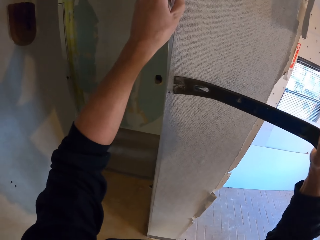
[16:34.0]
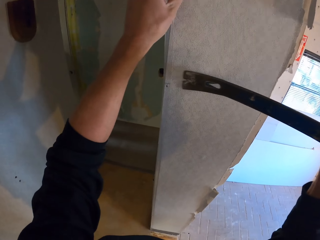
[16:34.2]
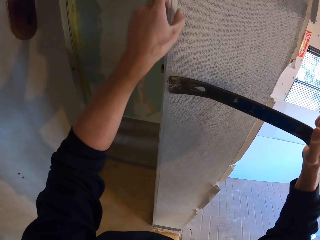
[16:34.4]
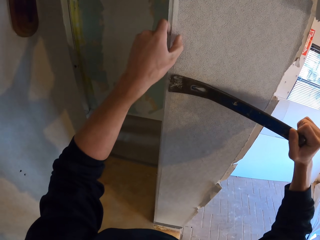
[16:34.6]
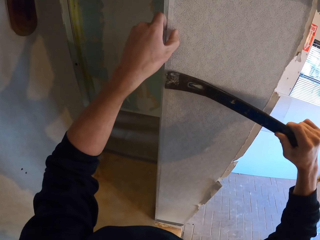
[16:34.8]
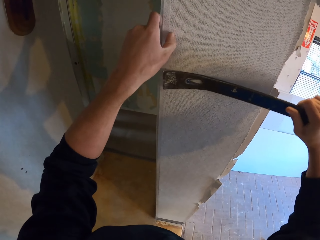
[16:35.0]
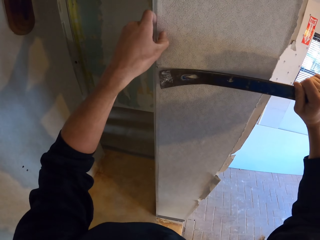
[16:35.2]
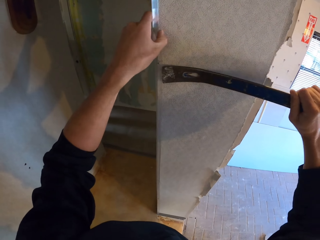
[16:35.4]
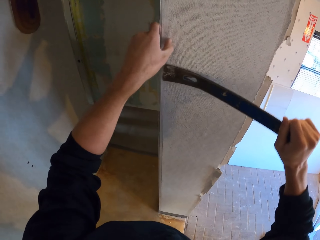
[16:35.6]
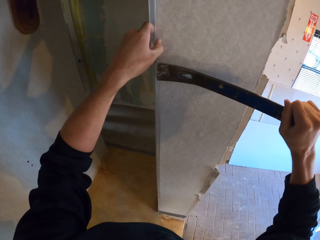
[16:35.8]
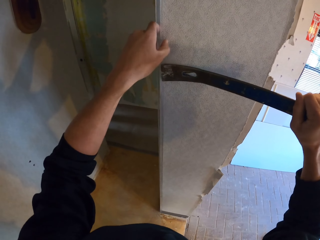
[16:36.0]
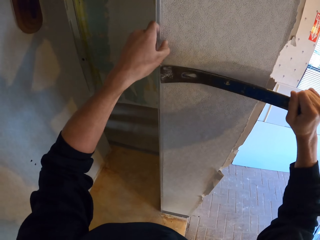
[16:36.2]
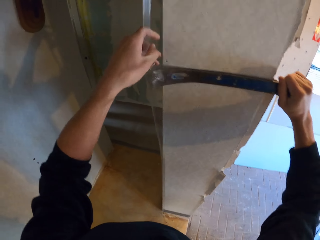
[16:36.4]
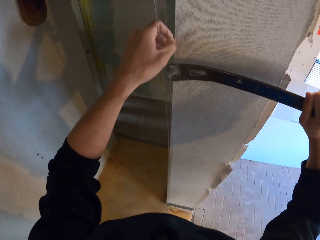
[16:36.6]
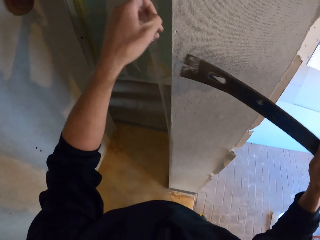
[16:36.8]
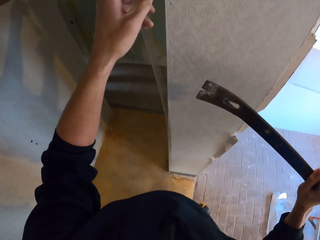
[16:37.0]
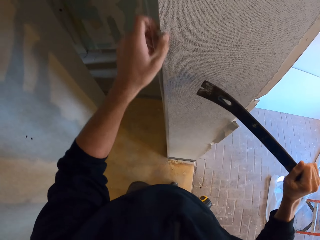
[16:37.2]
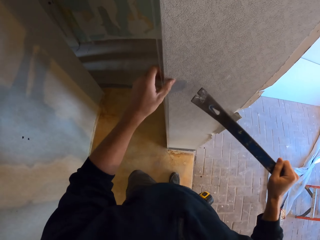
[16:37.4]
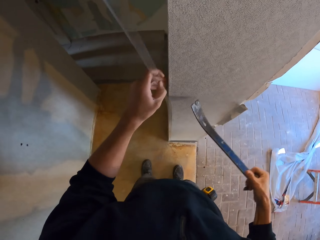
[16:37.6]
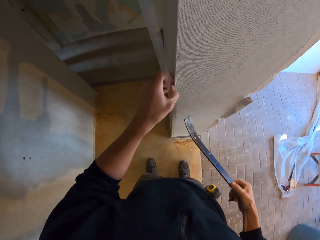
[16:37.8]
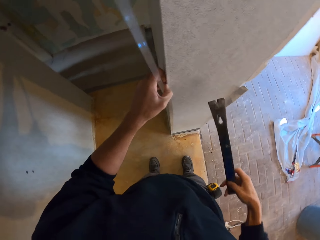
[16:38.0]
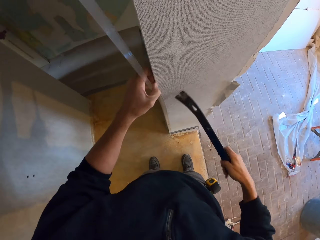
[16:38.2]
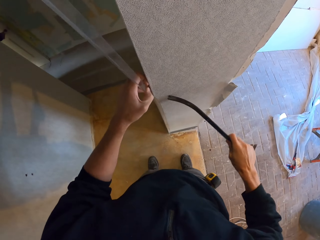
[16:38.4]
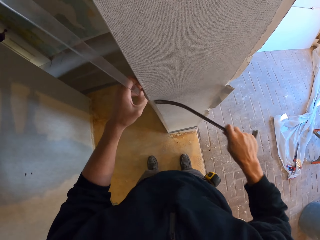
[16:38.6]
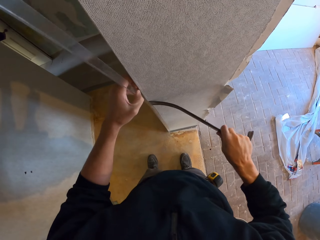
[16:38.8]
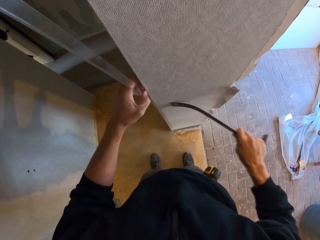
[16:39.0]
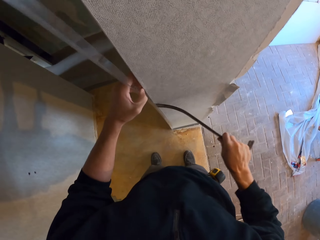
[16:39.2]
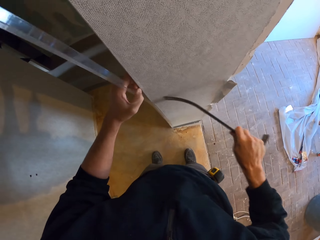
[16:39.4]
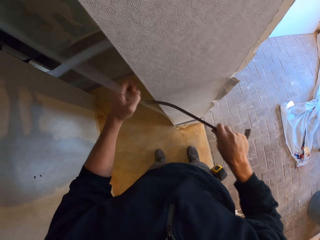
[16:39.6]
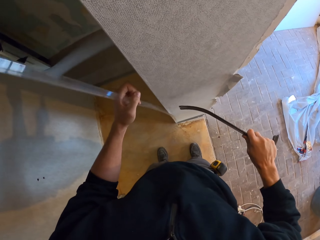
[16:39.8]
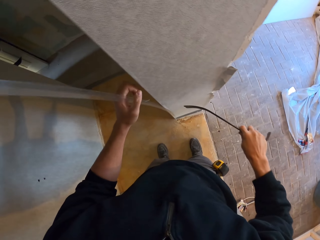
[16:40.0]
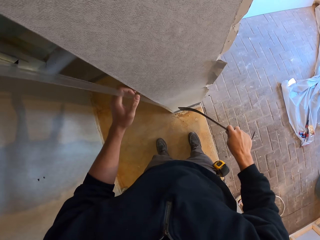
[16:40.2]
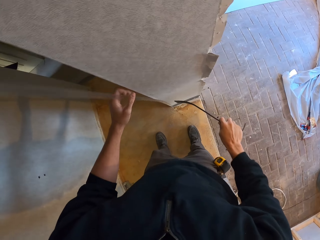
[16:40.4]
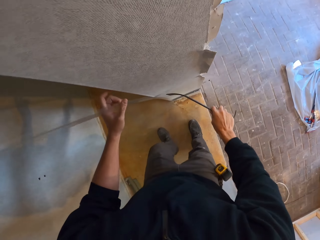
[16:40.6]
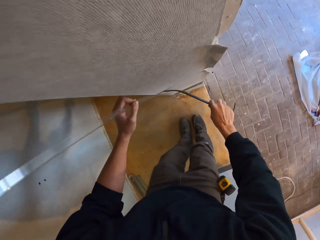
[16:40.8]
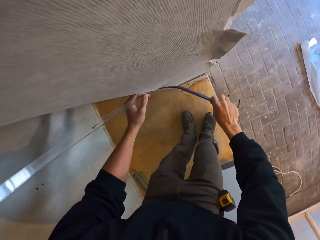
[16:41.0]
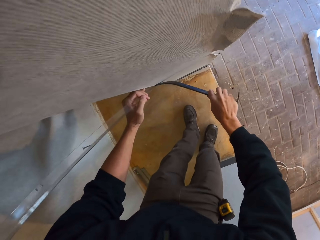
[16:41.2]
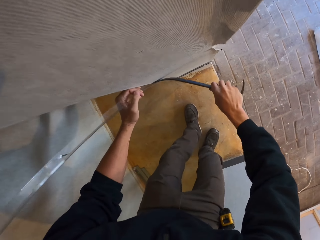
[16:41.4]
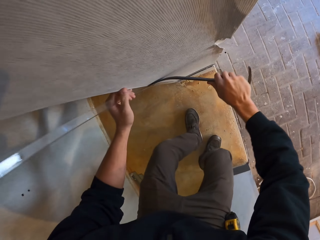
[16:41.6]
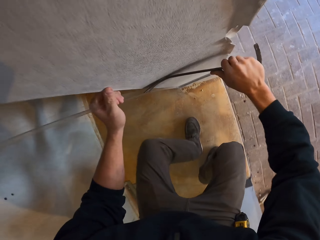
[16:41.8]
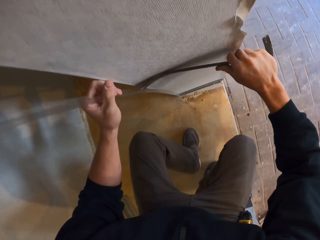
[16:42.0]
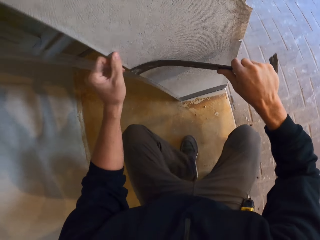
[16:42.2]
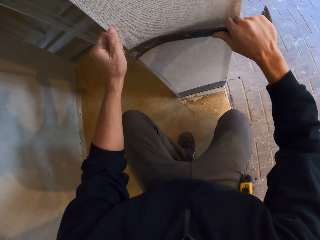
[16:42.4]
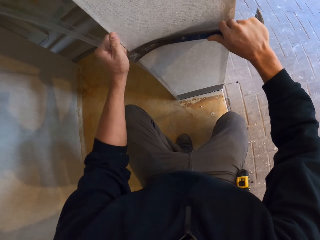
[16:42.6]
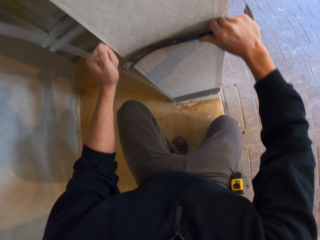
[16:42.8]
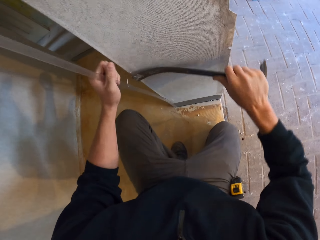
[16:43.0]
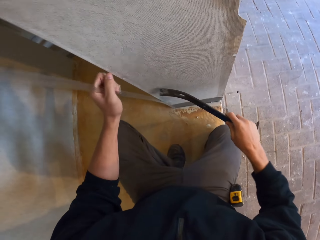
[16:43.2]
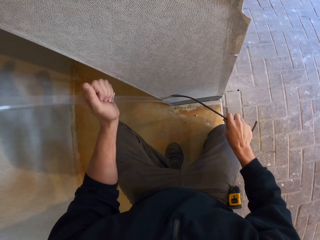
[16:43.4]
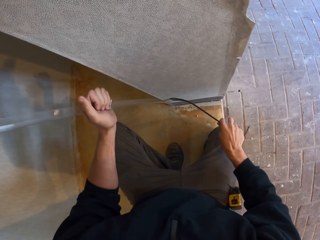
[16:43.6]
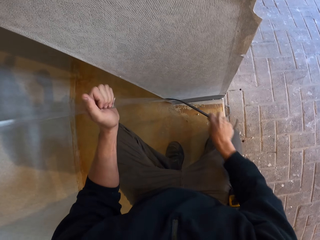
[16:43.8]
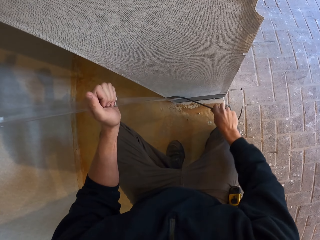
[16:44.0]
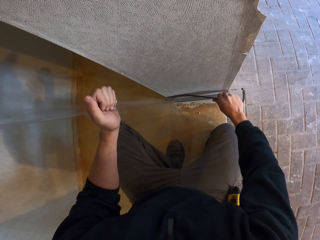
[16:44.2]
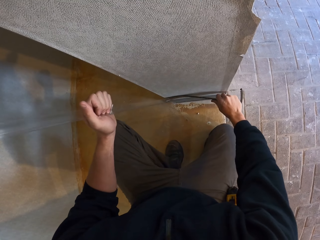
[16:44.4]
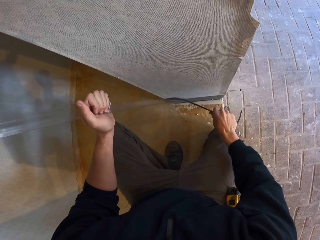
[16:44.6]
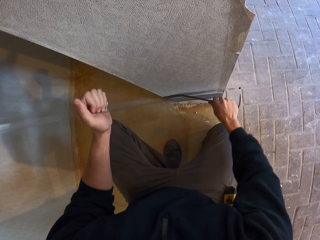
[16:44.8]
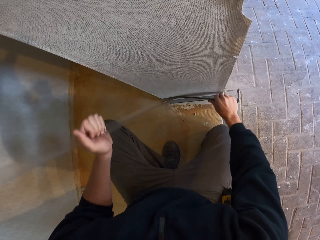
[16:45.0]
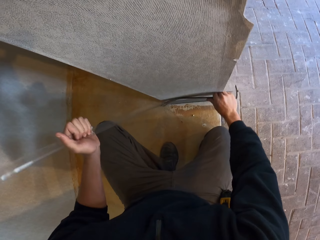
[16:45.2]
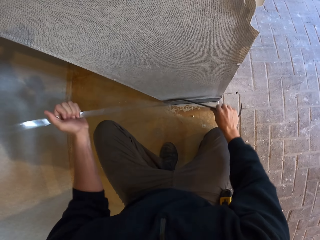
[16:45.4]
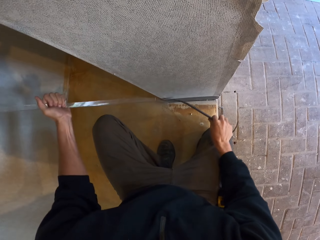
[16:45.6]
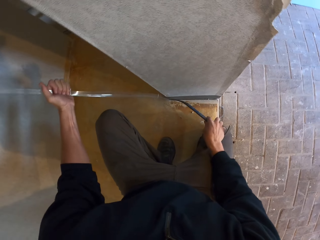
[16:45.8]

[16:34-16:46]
The camera wearer squats.

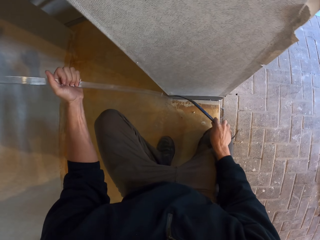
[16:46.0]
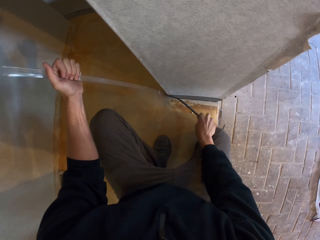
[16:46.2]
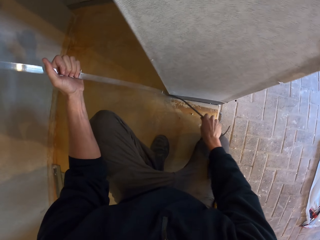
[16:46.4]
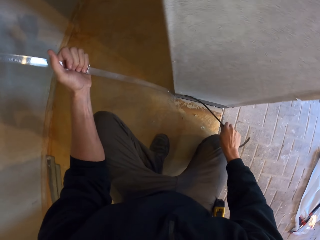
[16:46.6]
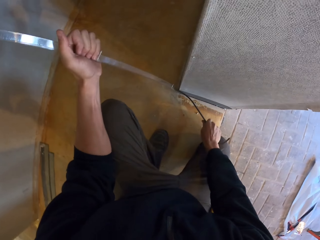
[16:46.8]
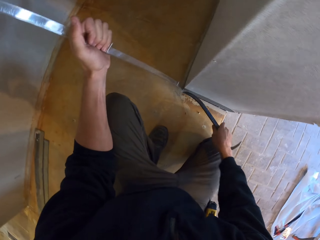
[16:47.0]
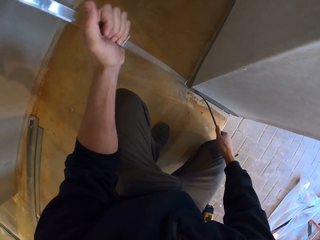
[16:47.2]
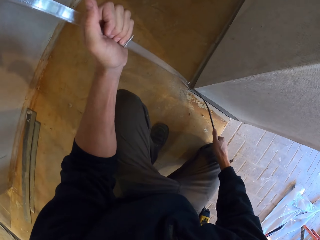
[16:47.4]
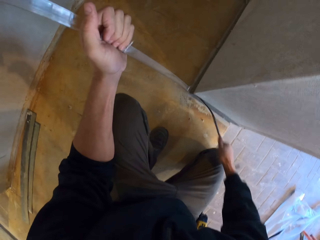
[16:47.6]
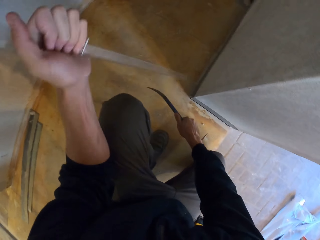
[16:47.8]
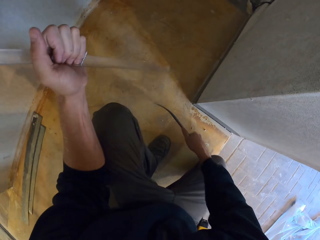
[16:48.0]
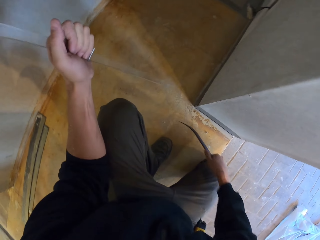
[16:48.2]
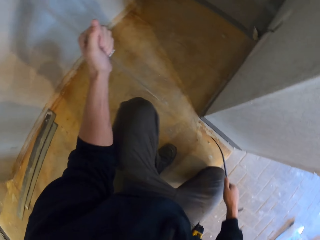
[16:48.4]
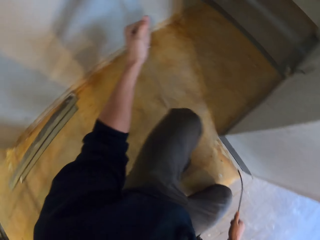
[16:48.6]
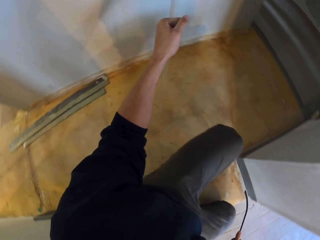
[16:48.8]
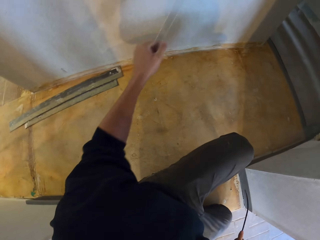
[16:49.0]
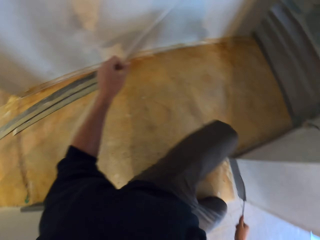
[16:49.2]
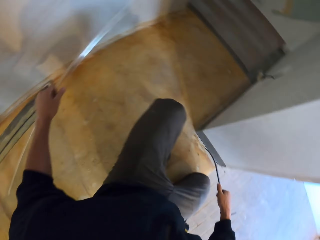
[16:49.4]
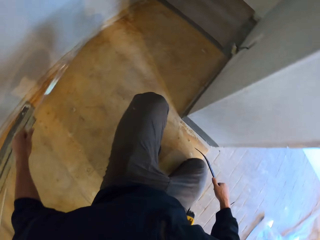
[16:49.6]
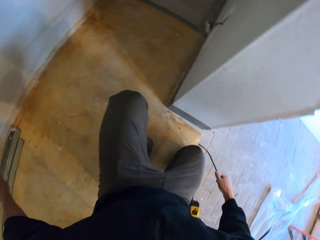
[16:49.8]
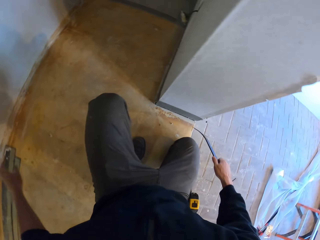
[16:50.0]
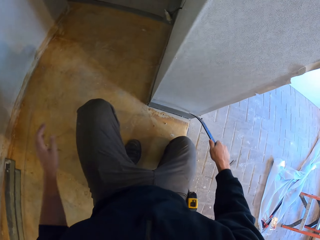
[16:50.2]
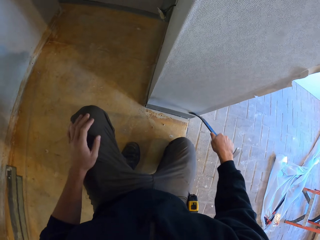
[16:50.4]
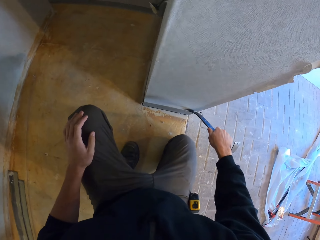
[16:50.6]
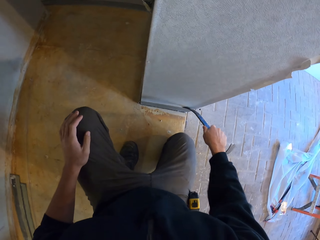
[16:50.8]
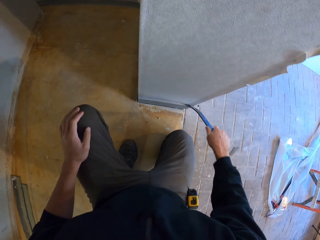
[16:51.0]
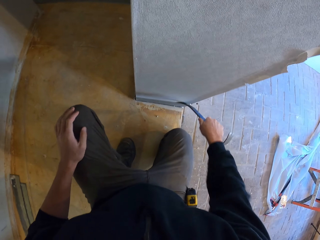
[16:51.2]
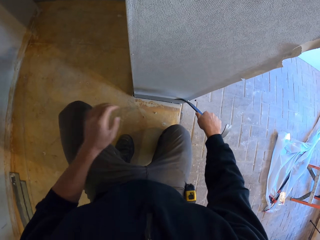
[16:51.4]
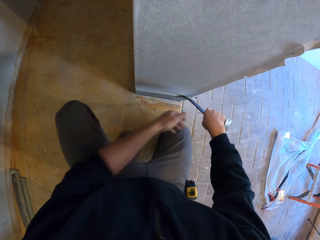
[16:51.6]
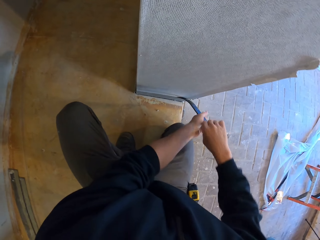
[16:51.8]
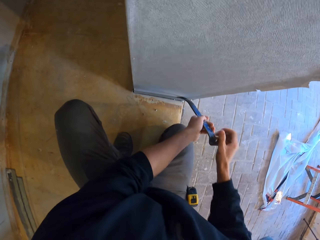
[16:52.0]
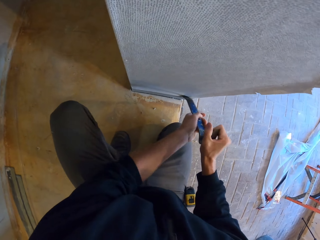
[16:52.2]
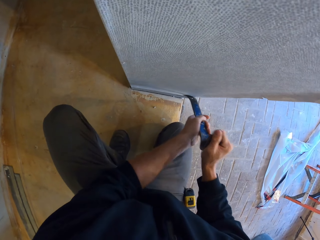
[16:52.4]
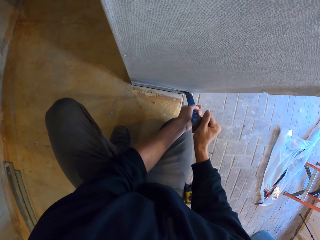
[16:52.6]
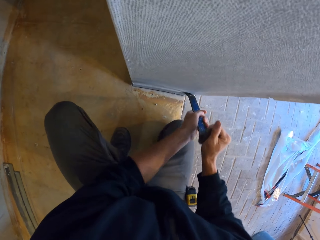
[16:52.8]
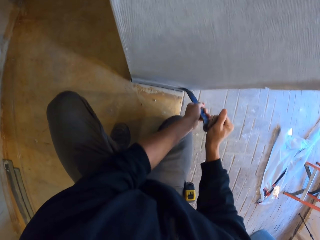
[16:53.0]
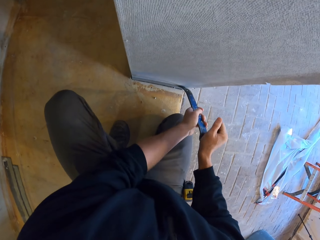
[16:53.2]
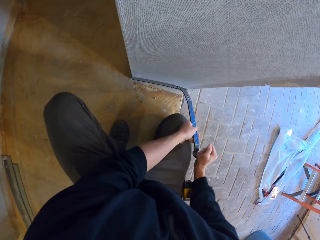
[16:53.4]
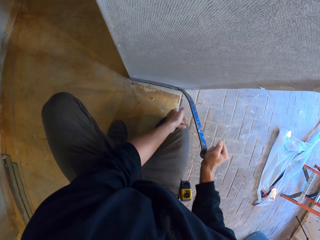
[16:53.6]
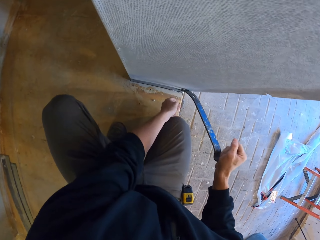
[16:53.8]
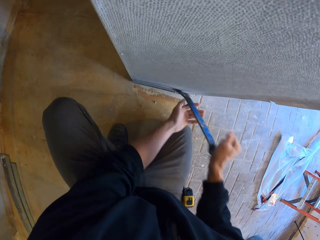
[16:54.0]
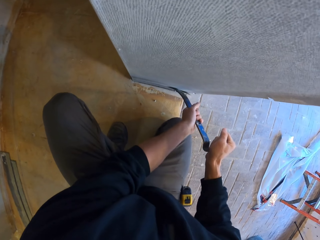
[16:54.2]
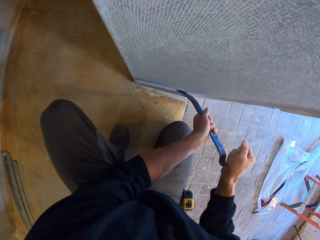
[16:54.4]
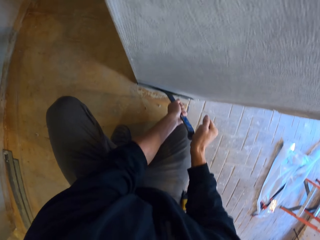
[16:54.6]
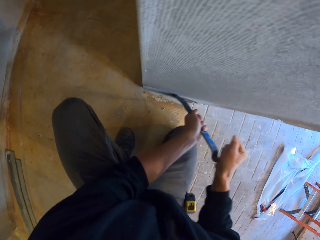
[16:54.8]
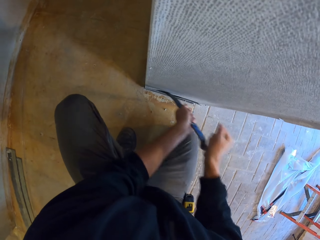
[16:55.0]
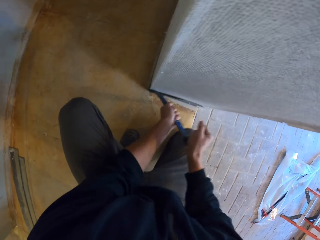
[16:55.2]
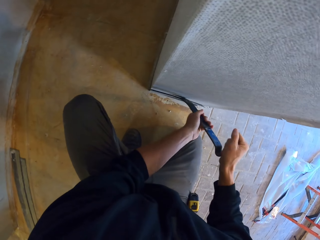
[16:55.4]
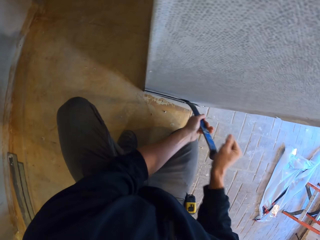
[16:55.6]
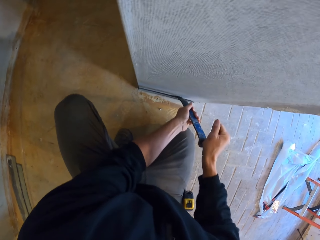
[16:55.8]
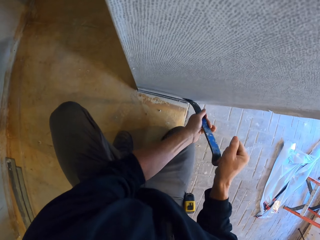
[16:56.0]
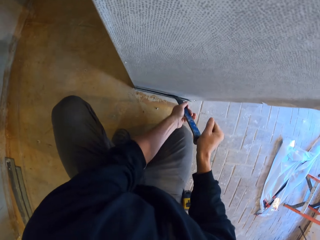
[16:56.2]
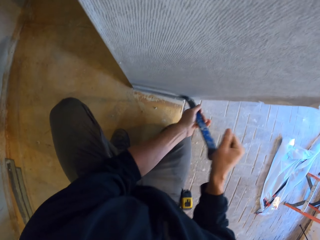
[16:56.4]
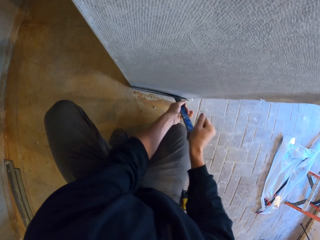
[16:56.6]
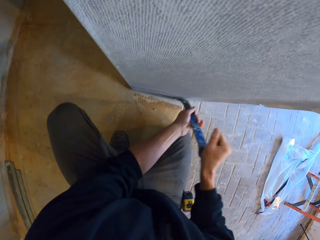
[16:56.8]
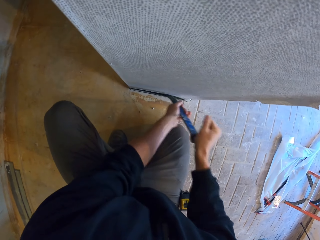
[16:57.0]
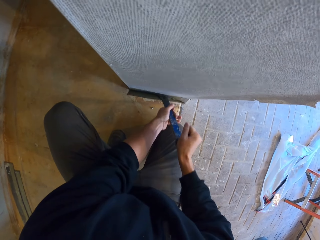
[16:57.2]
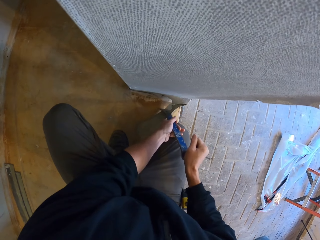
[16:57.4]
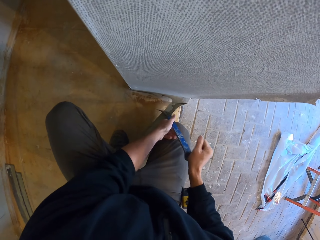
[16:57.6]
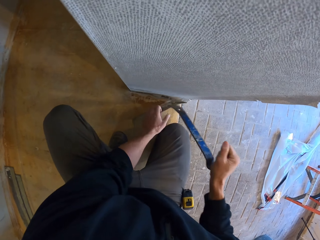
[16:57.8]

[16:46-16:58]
The camera wearer drops the wall corner protector on the floor. They remove the wall protector.
